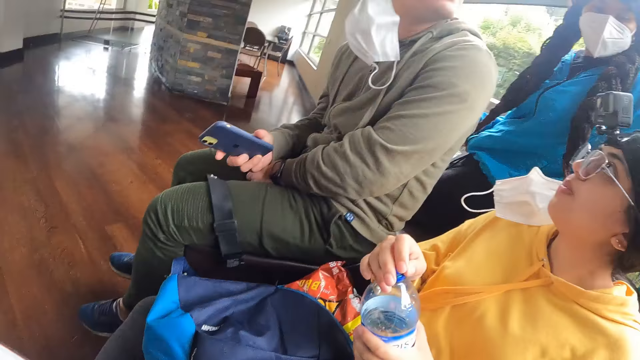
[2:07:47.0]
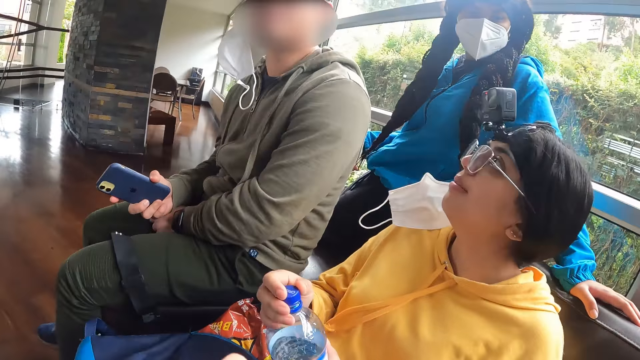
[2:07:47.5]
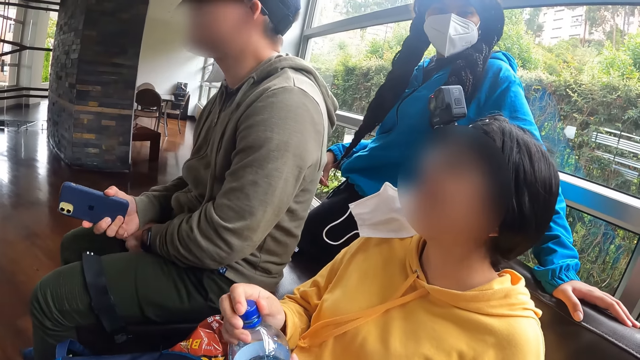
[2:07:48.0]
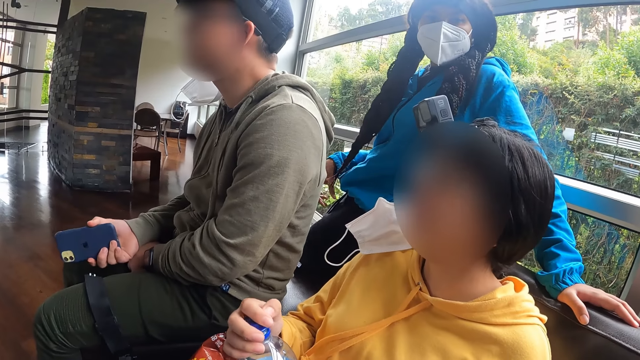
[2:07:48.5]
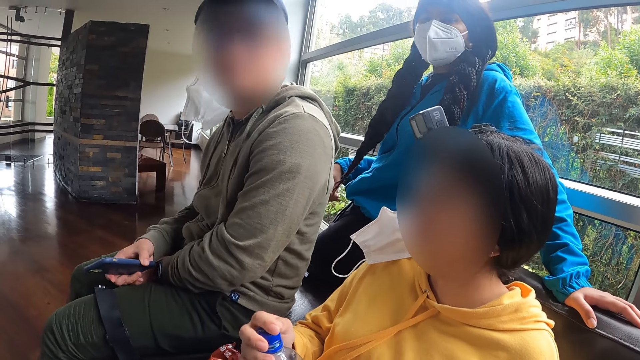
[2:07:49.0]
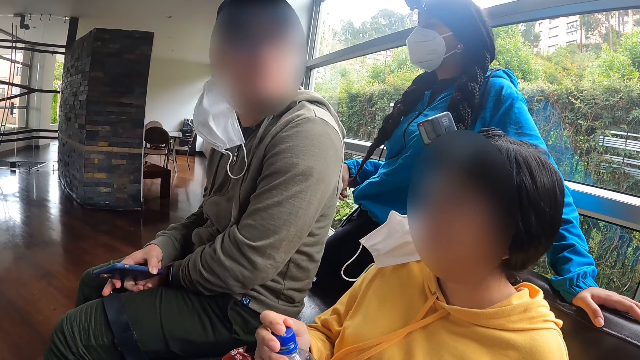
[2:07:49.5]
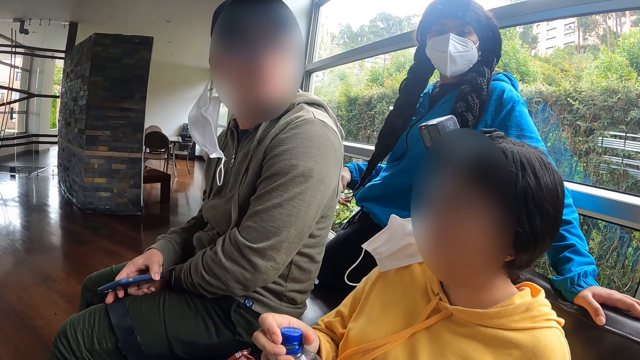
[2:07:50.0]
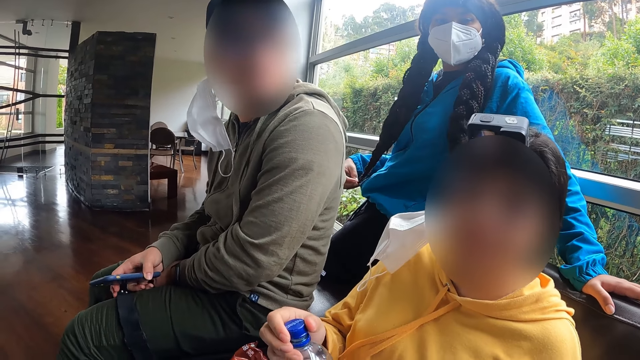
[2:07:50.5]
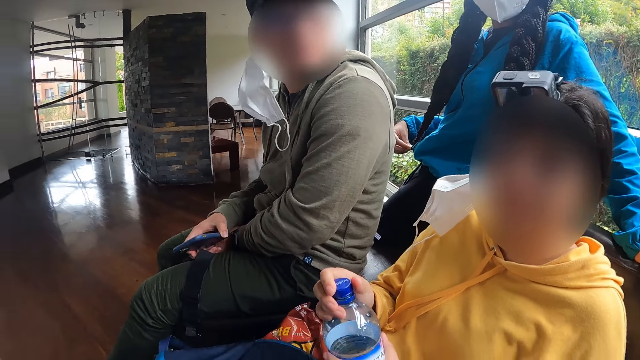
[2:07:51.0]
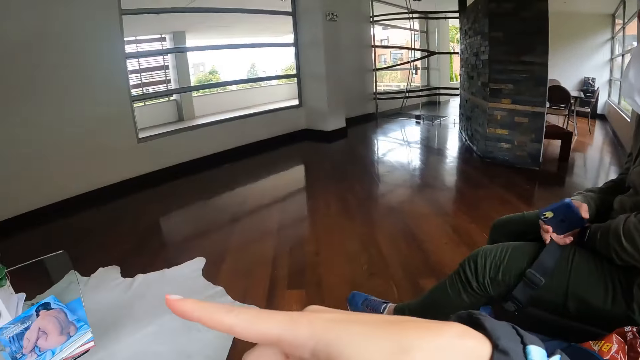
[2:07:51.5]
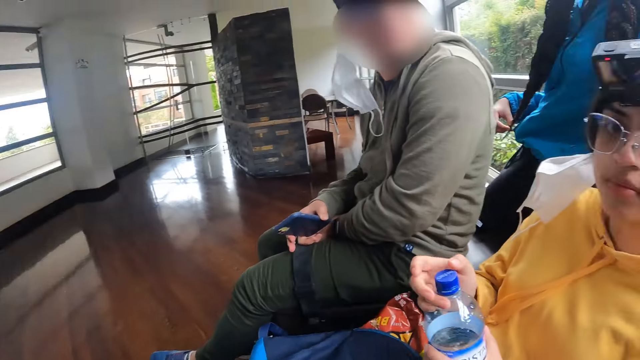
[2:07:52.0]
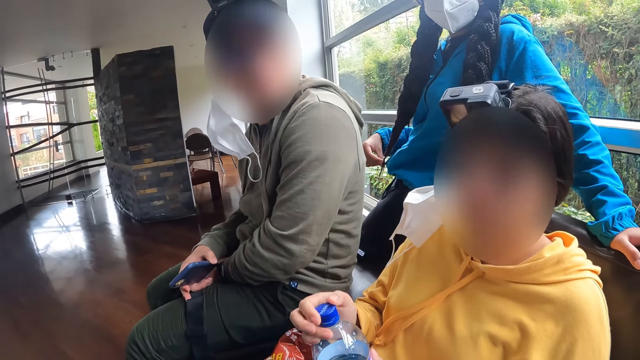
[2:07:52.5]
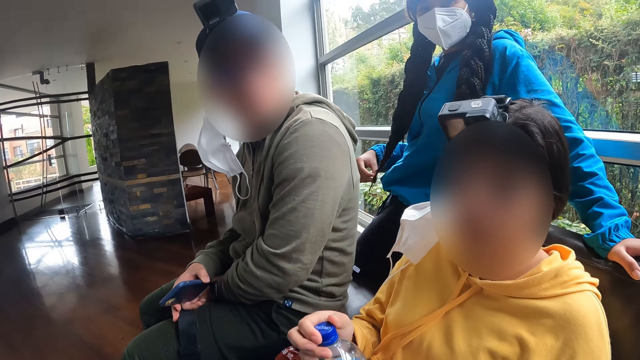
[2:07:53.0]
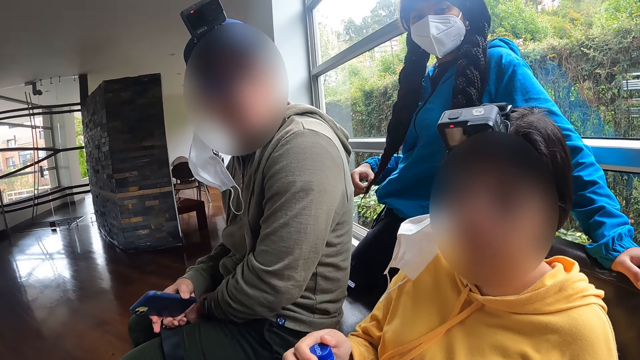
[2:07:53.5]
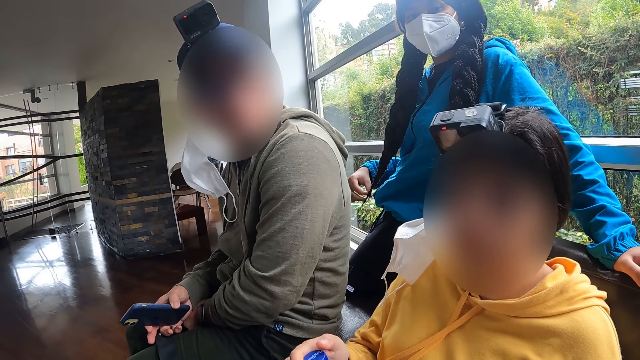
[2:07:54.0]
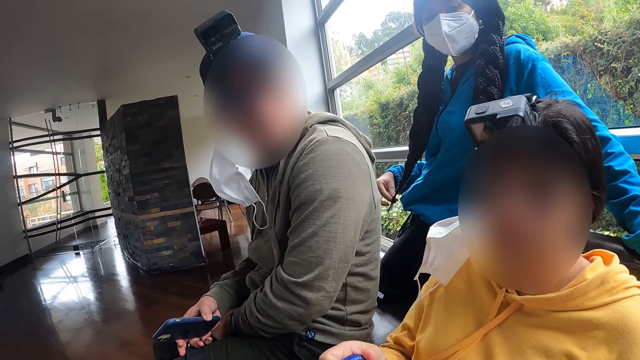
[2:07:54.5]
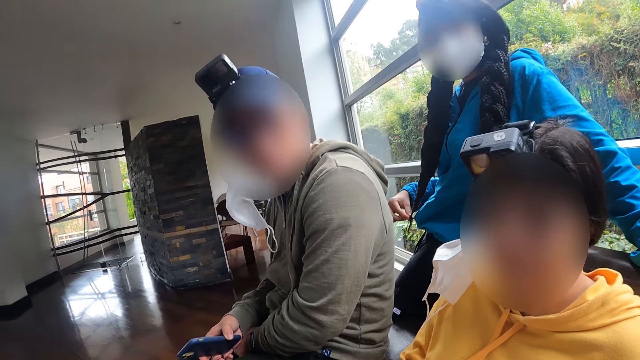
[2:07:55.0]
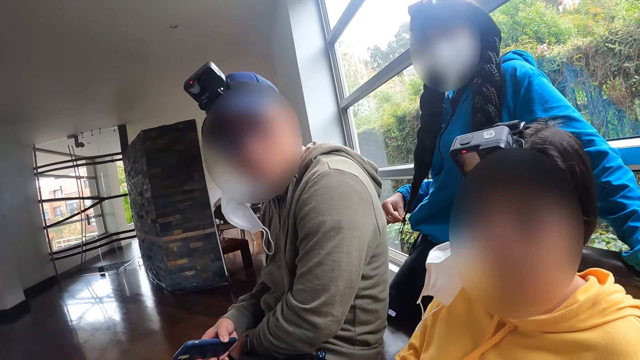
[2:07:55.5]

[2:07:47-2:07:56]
The camera wearer scrolls on the phone. A woman covers the water bottle with her right hand. The woman talks to the camera wearer. The camera wearer talks to the woman, a man and another woman.

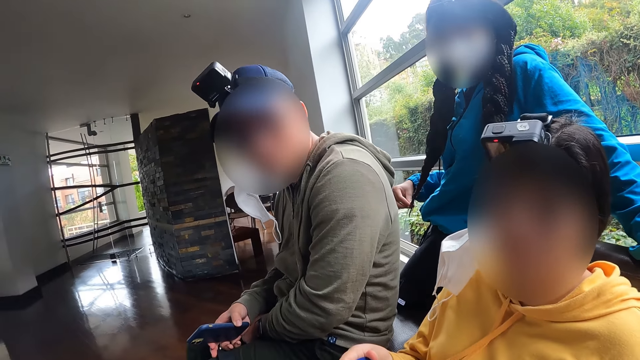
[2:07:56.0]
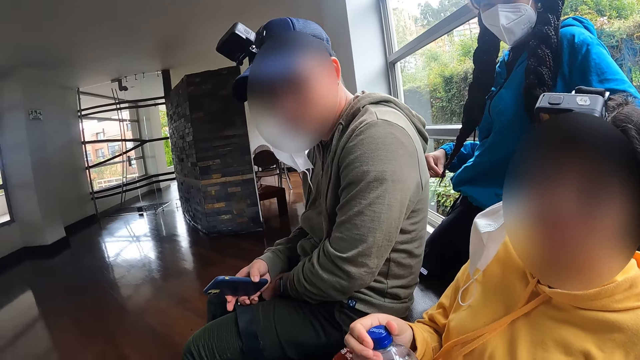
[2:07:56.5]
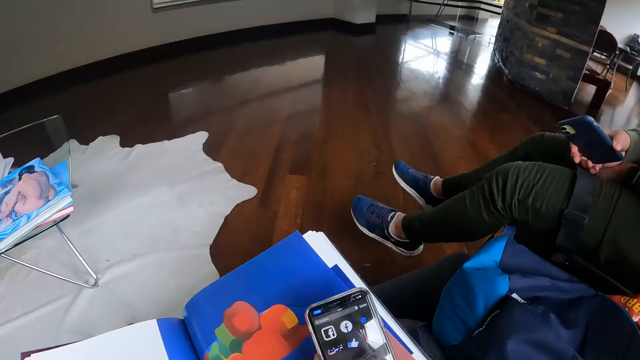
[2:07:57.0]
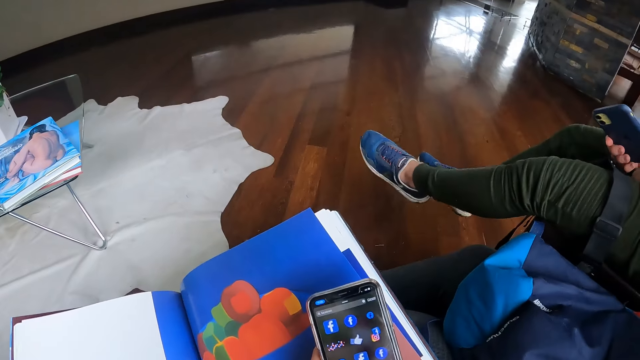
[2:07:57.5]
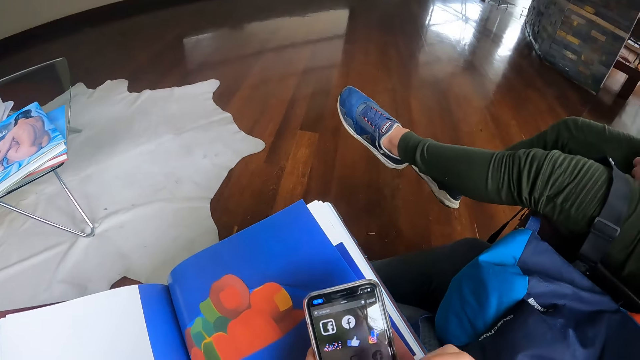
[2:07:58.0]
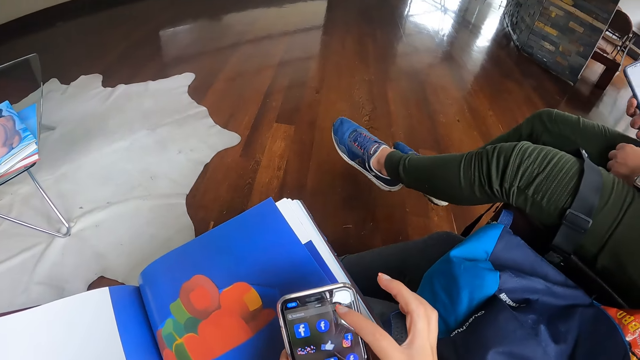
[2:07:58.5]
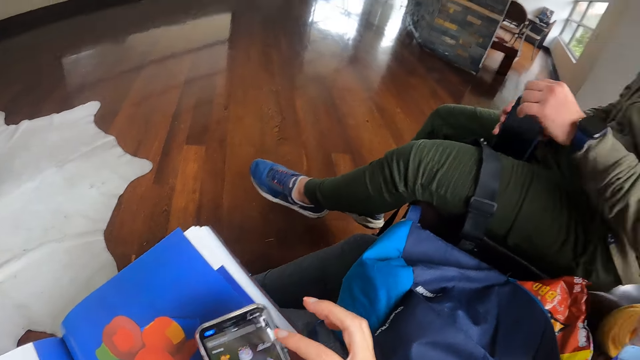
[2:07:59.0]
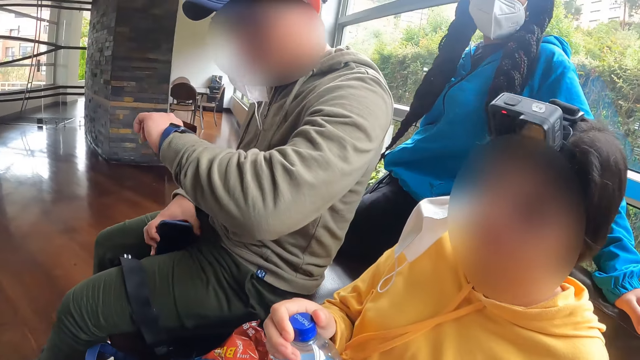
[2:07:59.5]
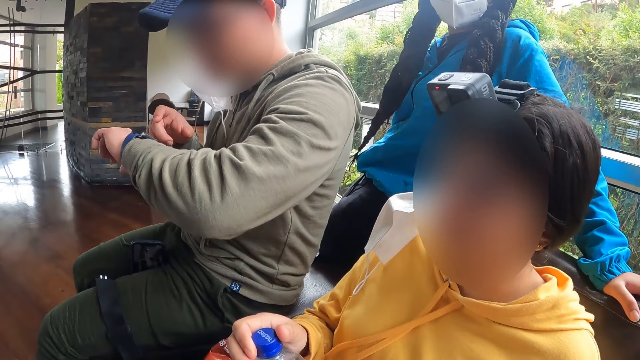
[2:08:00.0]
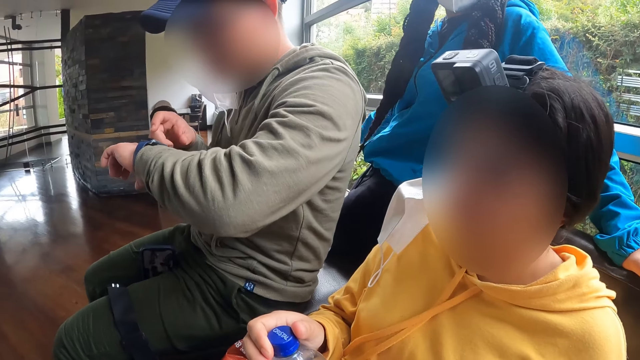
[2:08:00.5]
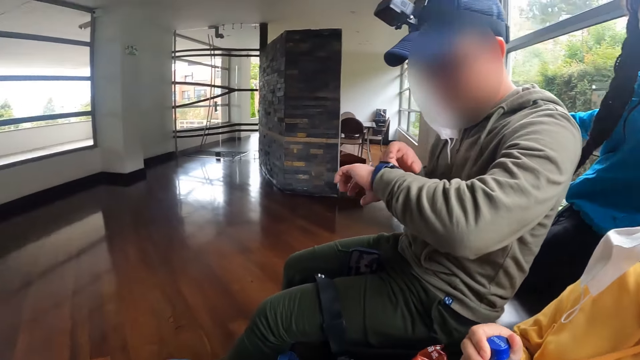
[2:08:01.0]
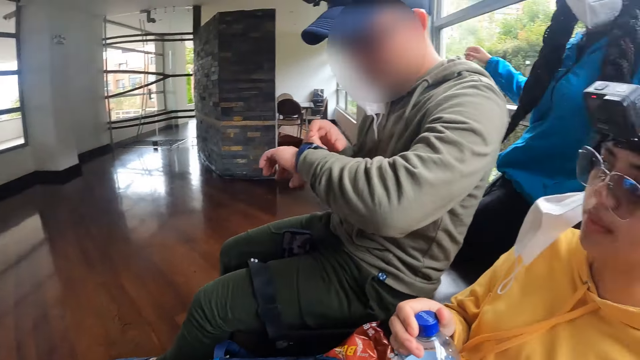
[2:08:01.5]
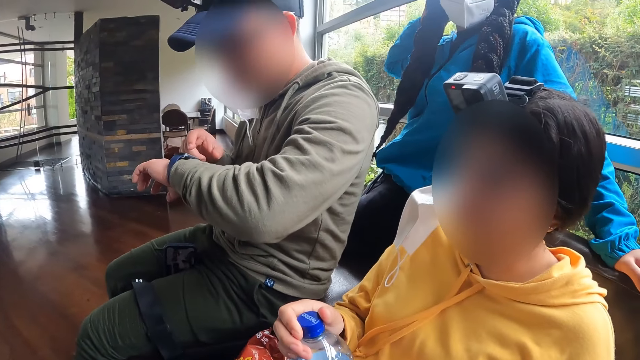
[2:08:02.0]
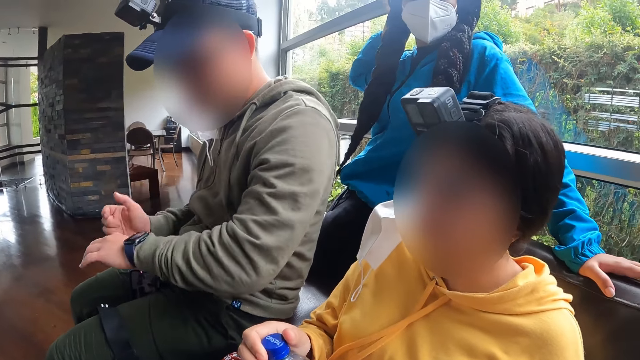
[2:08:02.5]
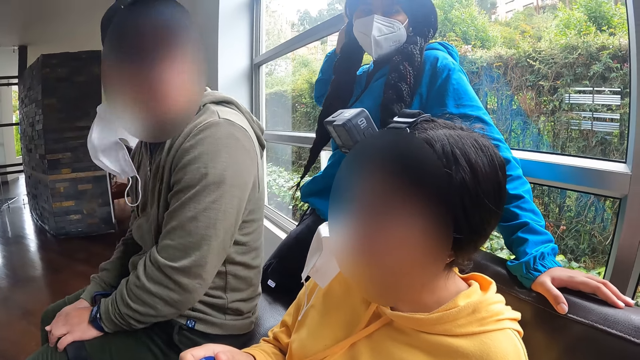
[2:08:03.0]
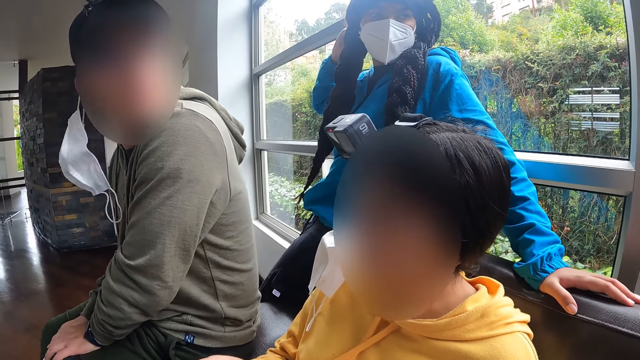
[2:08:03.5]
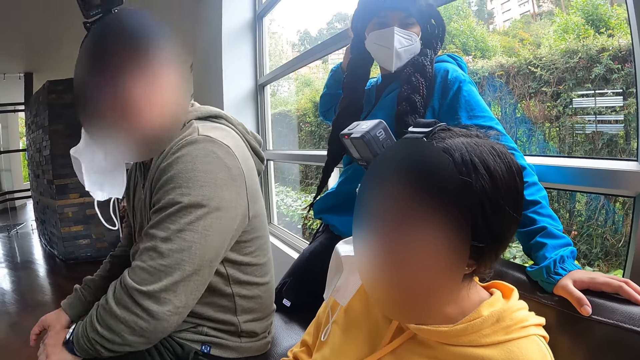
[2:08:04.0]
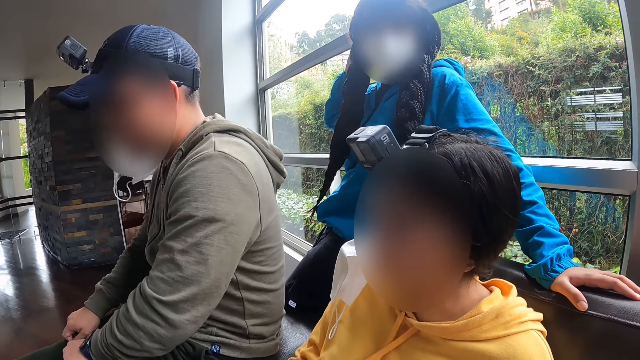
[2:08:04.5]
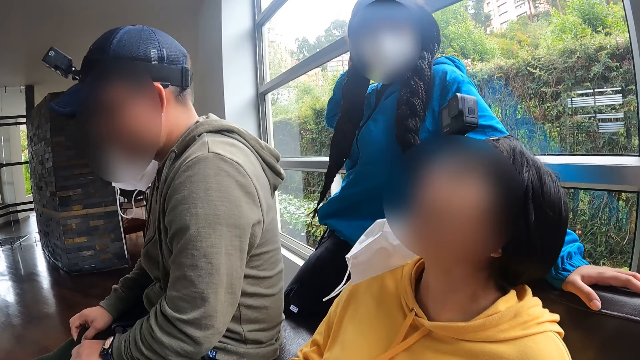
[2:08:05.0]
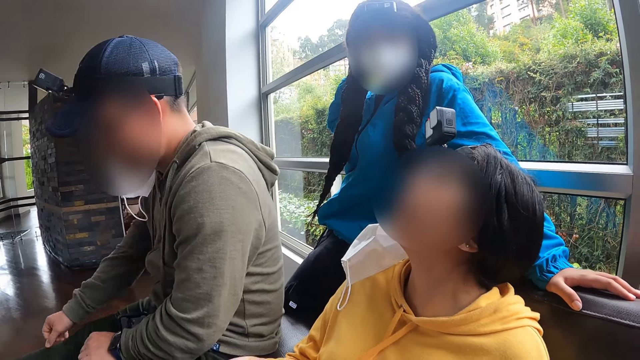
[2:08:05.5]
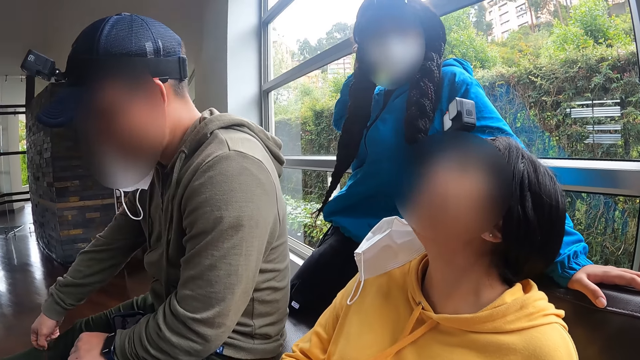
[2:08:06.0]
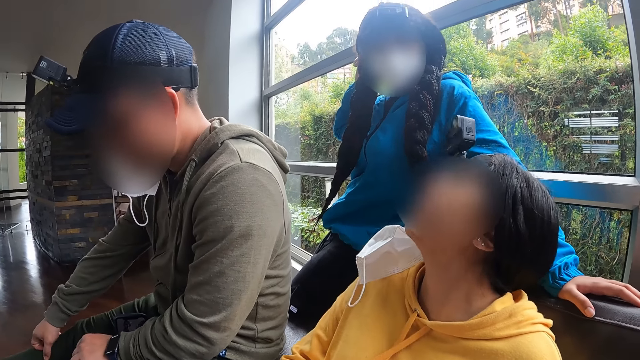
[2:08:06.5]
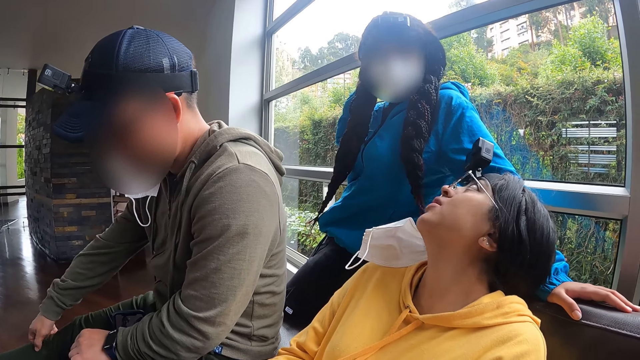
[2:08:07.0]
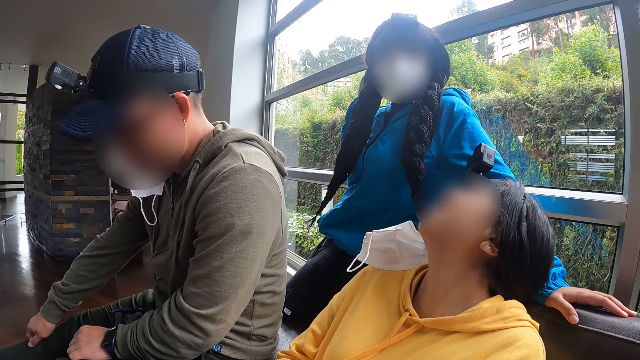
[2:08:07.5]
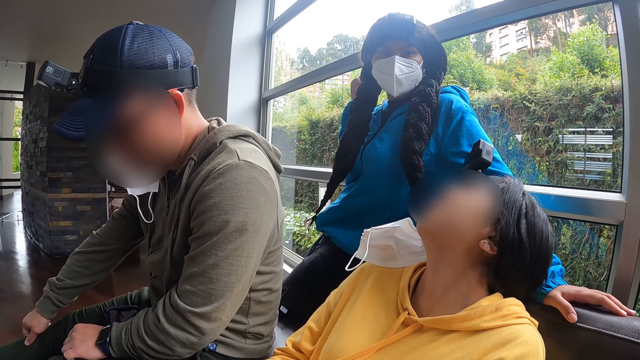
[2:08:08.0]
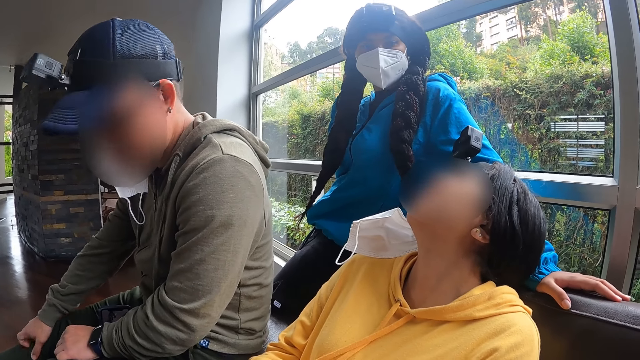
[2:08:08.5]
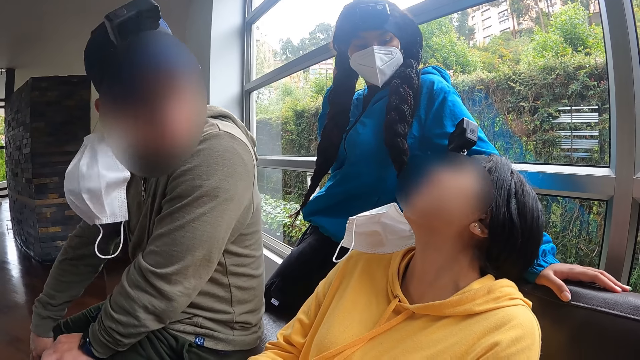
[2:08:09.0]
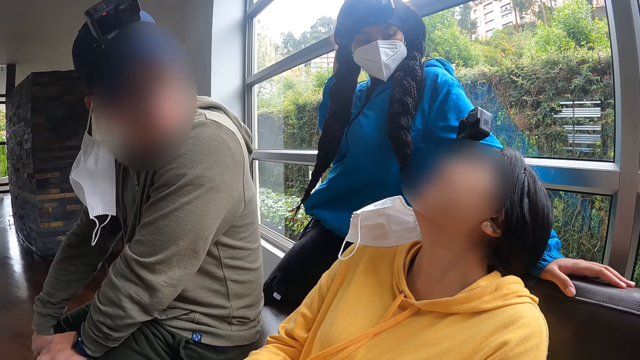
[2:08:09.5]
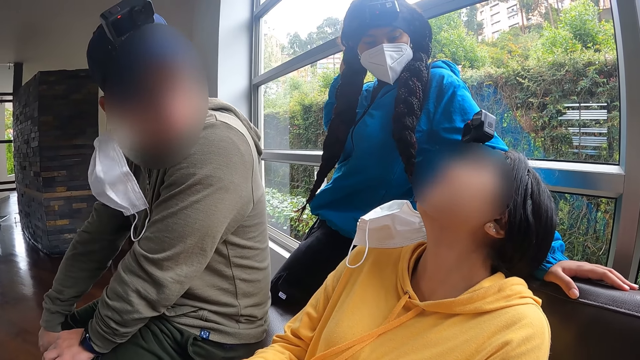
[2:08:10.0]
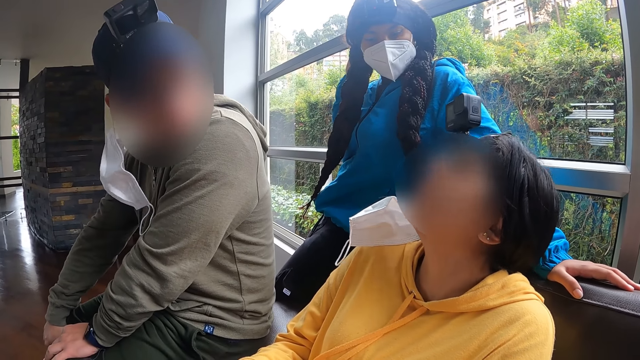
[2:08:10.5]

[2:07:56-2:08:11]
The camera wearer looks aside and operates the phone in her hands. A man places the phone in between his laps with his right hand. The camera wearer touches the phone. The man touches a watch on his left wrist with his right hand. A woman touches her head with her right hand. The man adjusts his trousers with his hands. Another woman talks to the first woman. The first woman talks to the other woman.
